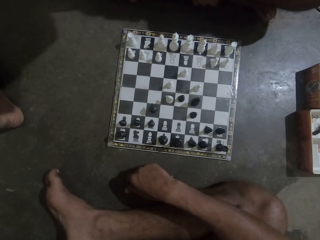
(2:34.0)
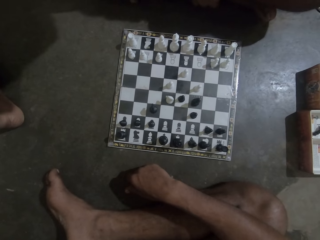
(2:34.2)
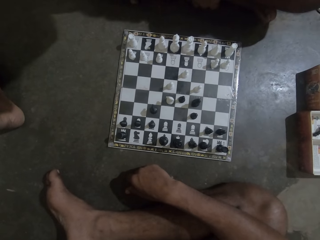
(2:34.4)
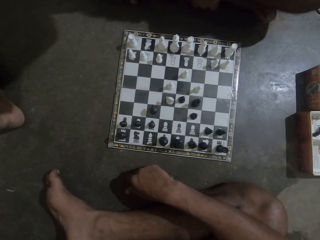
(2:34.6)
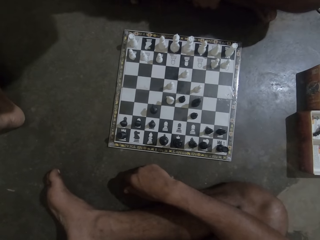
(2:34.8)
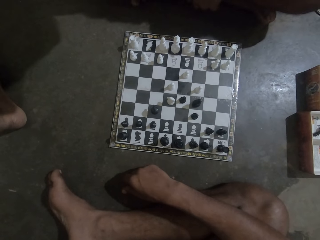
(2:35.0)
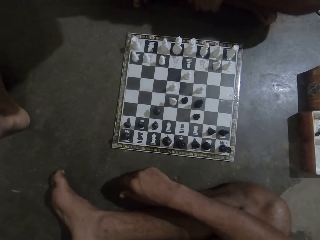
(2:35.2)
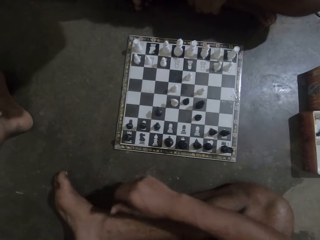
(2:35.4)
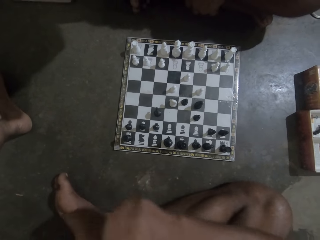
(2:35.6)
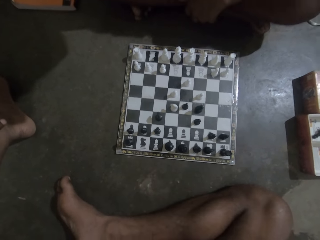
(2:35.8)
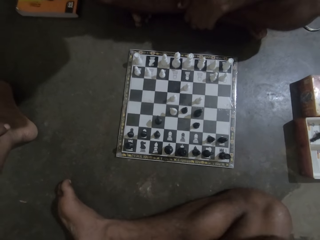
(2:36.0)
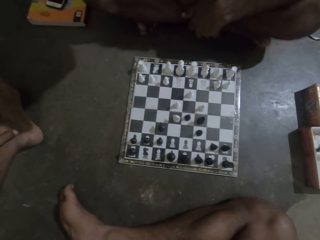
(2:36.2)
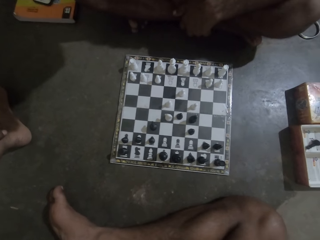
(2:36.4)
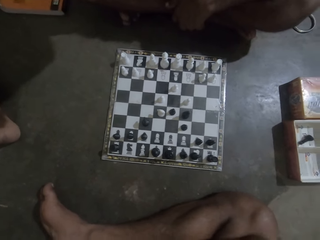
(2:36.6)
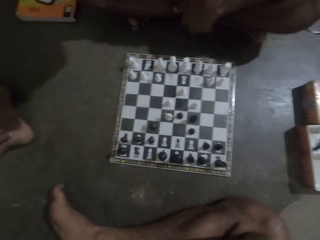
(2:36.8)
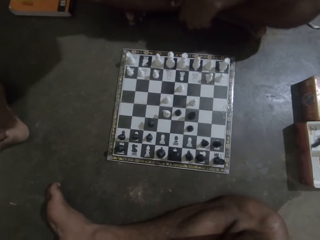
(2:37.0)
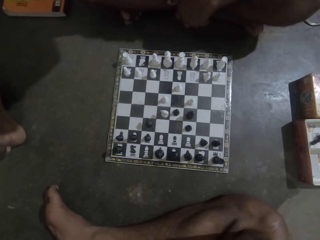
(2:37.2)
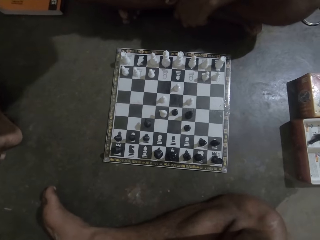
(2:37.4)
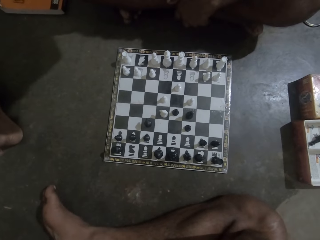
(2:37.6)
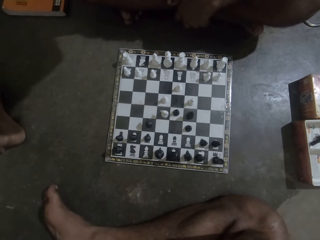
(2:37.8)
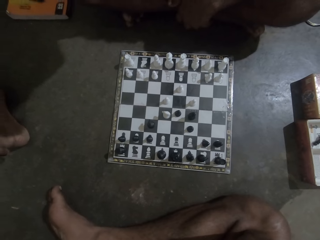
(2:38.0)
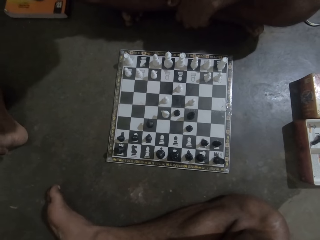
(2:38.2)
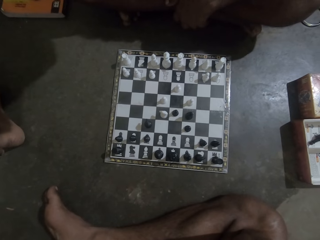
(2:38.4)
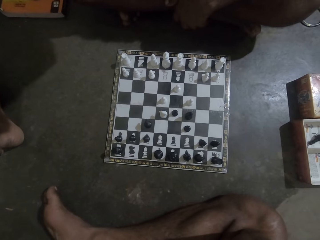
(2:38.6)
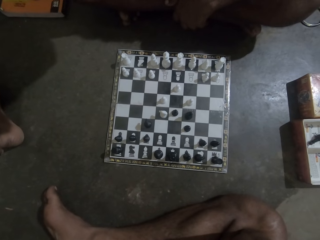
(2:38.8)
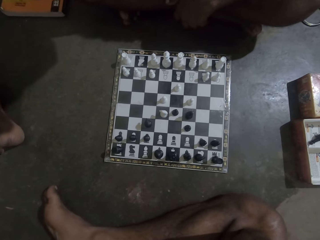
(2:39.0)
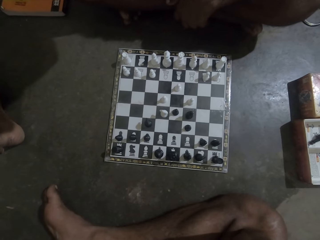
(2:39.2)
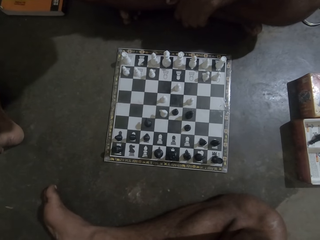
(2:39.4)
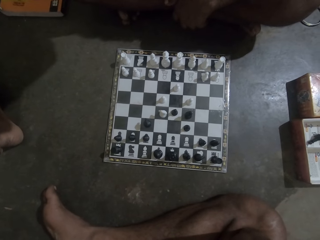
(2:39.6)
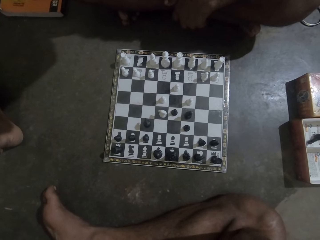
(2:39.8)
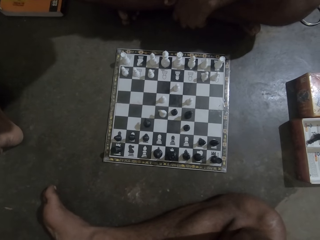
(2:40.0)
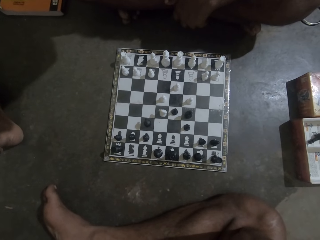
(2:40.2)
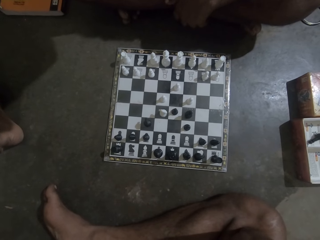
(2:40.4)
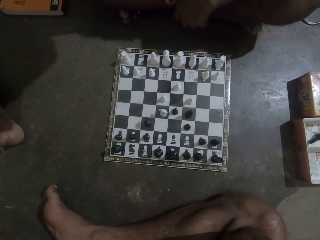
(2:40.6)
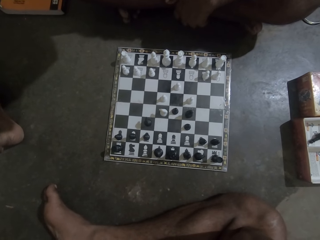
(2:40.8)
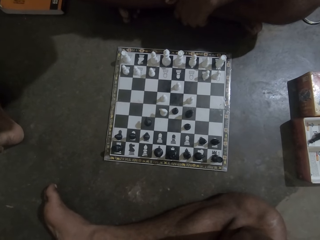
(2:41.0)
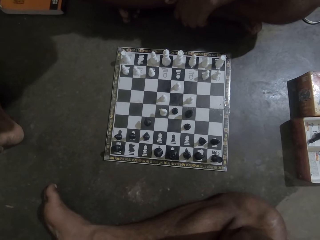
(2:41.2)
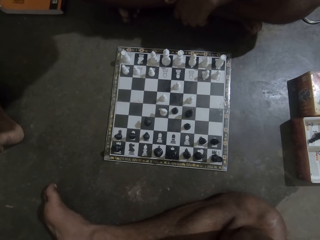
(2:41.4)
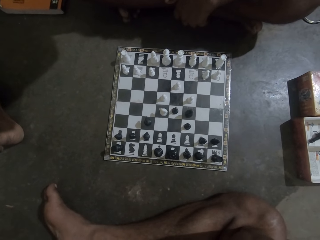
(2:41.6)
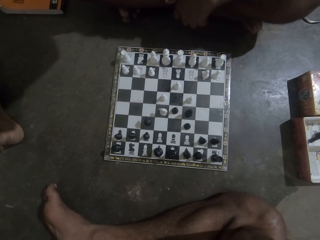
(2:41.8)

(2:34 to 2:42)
The camera wearer touches something. They look at the chess game with a man.

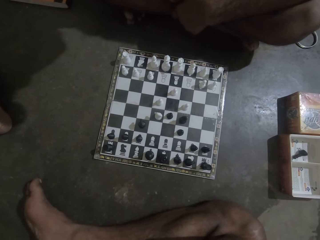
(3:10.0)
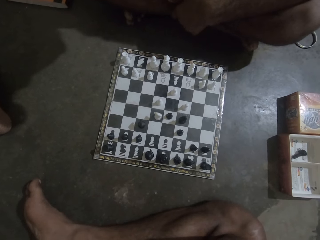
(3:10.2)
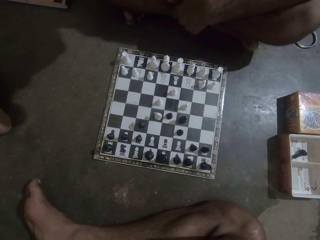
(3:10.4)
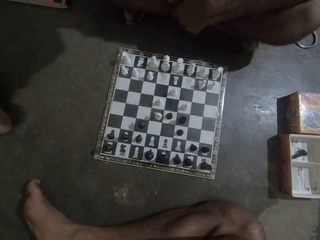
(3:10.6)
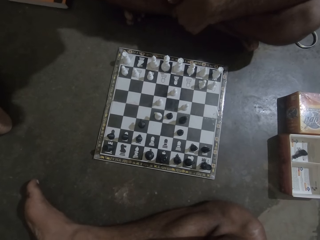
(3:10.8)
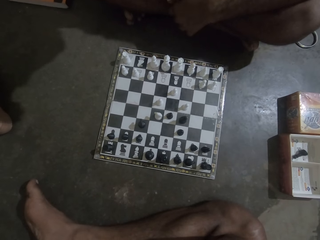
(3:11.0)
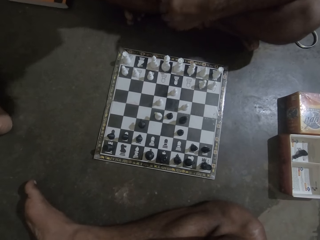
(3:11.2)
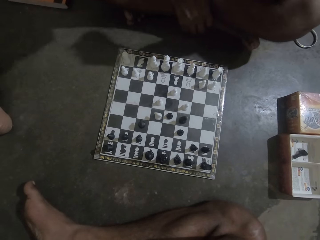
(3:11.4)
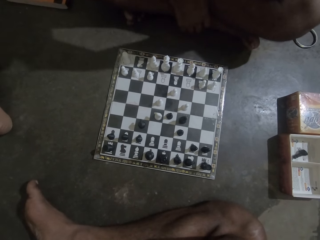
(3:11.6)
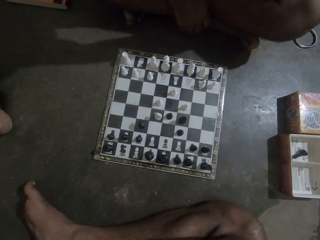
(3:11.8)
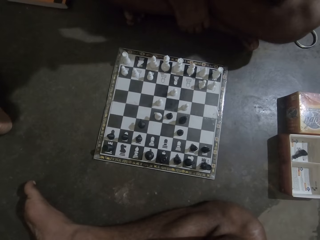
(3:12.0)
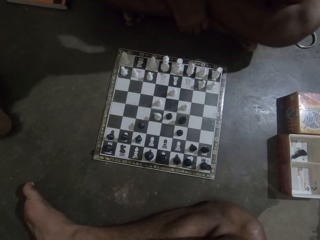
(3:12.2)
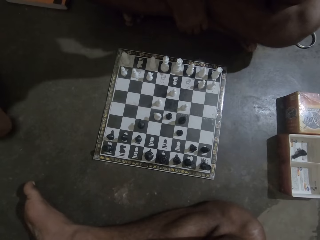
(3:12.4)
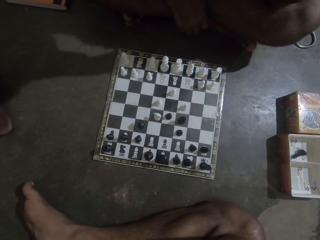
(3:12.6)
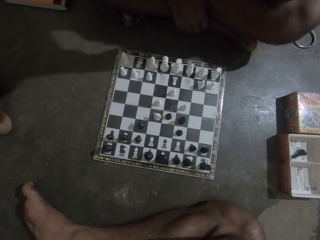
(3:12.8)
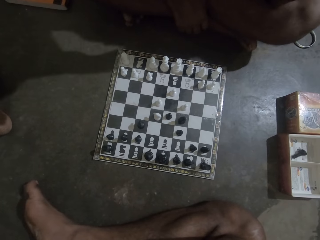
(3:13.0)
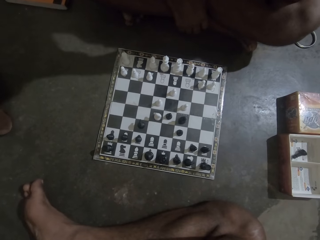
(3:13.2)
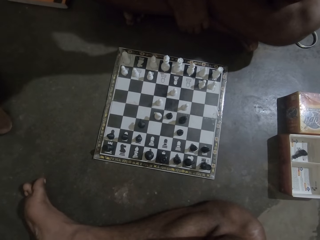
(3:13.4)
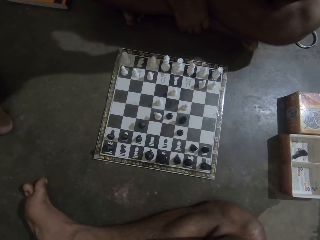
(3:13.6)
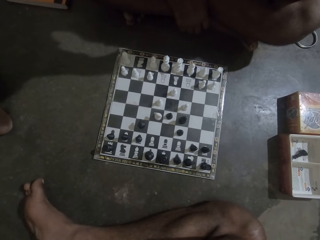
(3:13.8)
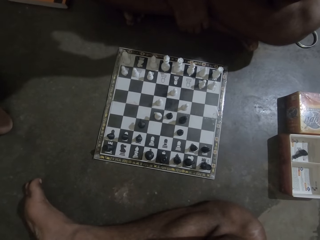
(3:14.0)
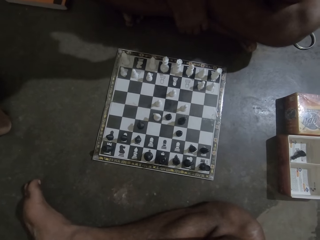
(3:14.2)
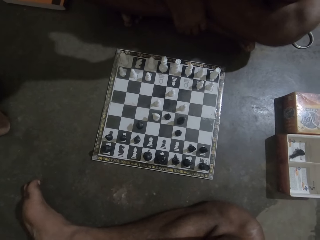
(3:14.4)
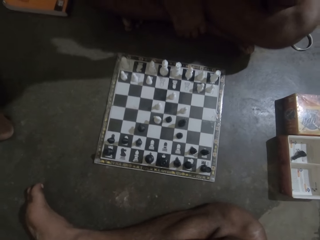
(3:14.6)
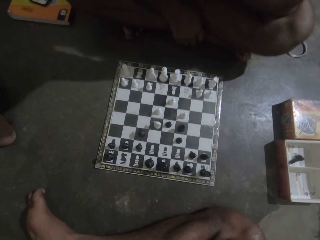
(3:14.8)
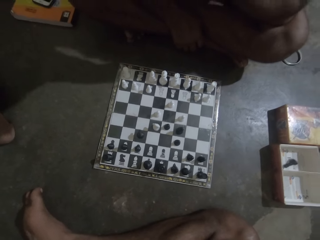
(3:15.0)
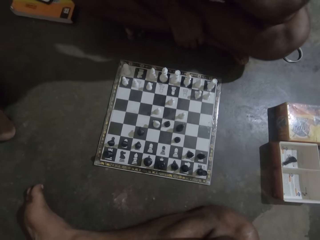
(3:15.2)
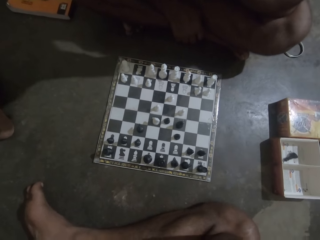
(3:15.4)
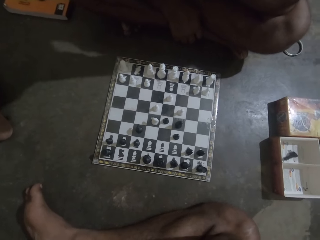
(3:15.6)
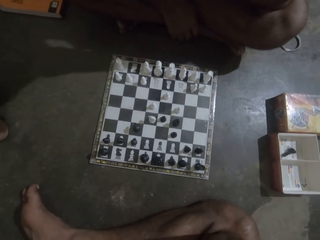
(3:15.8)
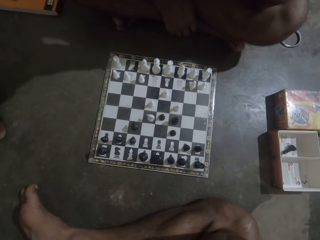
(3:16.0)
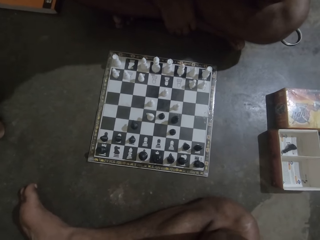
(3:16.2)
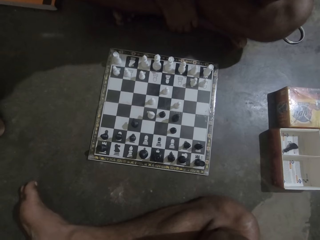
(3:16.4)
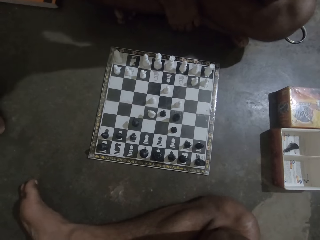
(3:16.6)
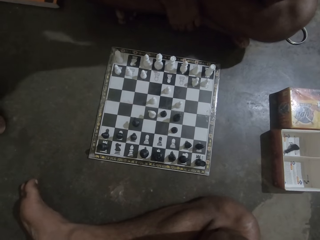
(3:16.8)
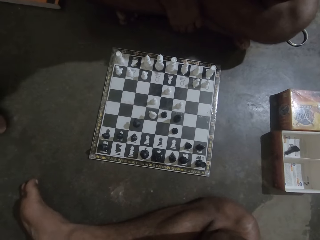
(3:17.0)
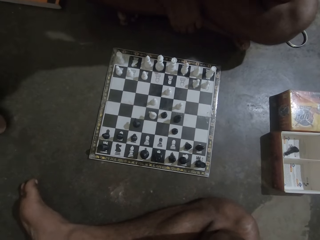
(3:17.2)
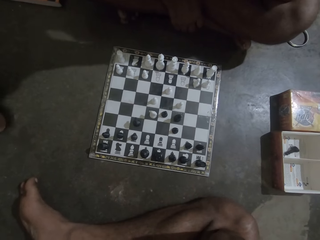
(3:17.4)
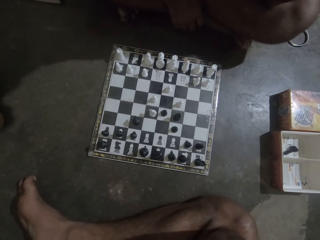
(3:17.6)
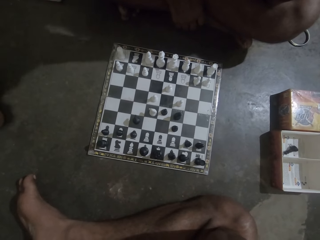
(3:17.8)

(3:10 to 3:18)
A man touches something. The camera wearer looks at the chess game with the man.

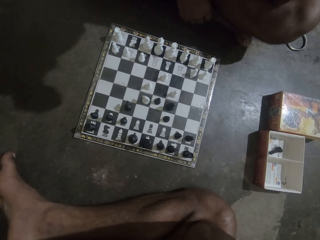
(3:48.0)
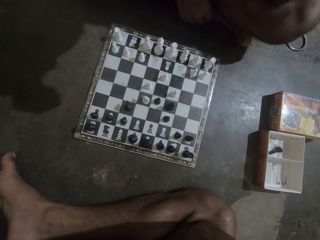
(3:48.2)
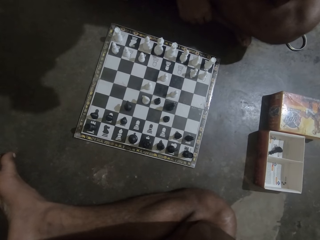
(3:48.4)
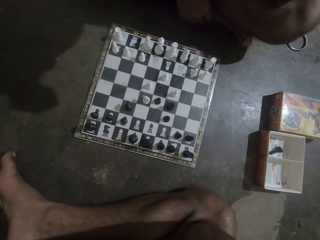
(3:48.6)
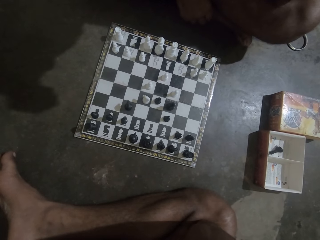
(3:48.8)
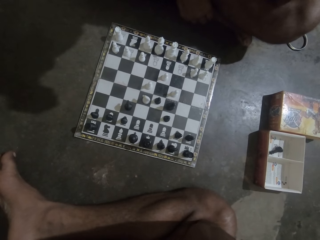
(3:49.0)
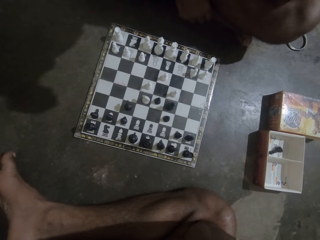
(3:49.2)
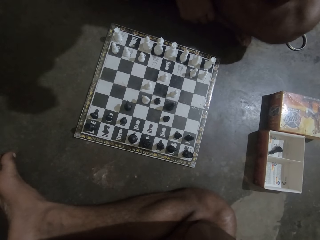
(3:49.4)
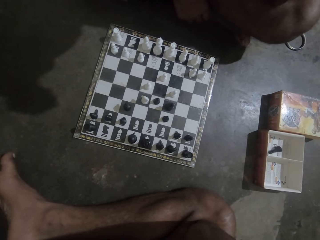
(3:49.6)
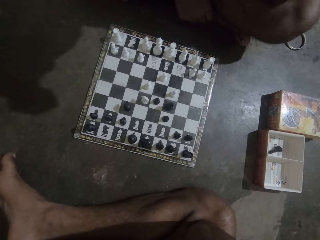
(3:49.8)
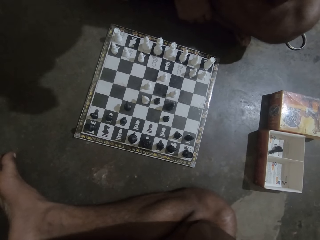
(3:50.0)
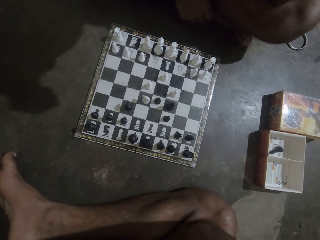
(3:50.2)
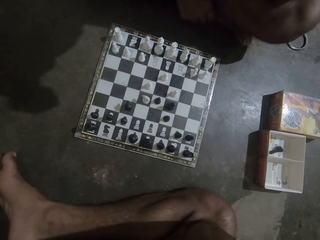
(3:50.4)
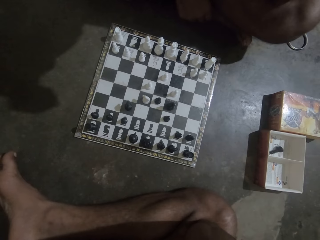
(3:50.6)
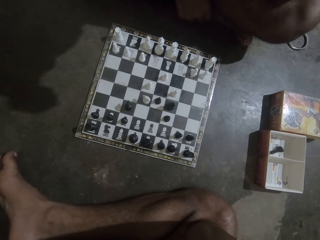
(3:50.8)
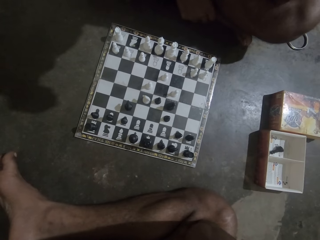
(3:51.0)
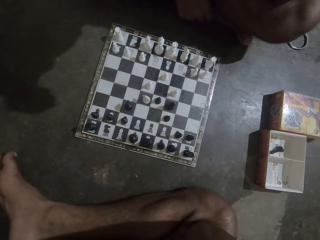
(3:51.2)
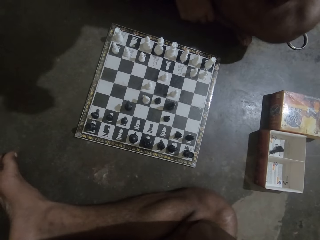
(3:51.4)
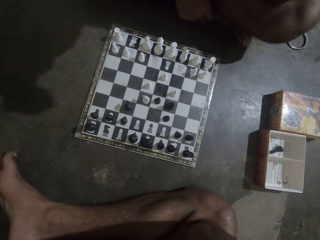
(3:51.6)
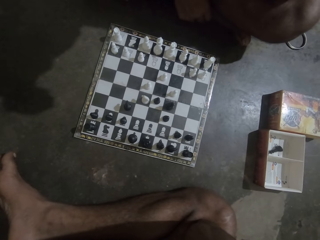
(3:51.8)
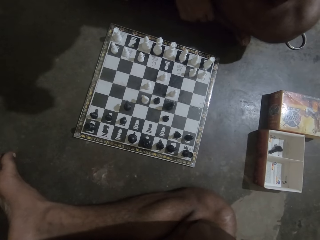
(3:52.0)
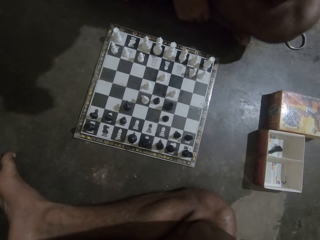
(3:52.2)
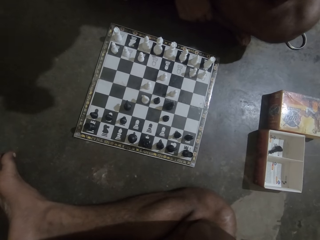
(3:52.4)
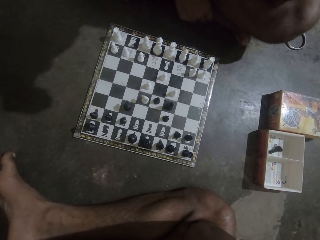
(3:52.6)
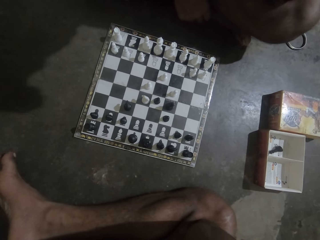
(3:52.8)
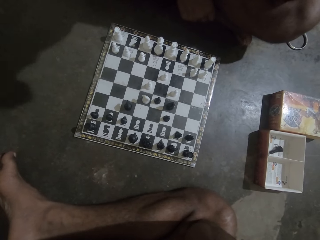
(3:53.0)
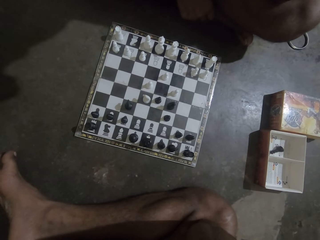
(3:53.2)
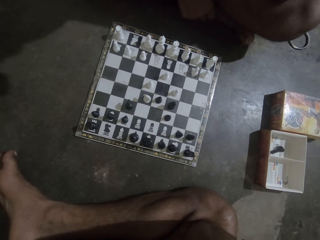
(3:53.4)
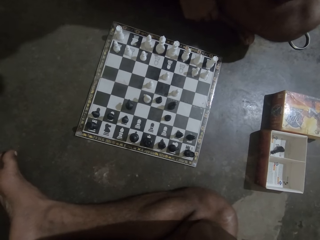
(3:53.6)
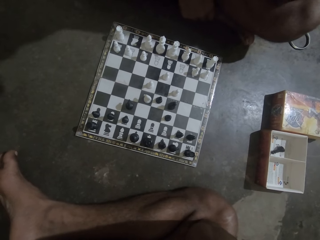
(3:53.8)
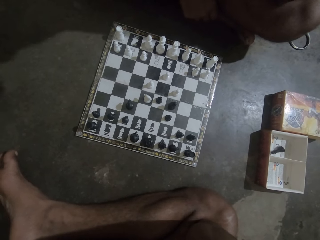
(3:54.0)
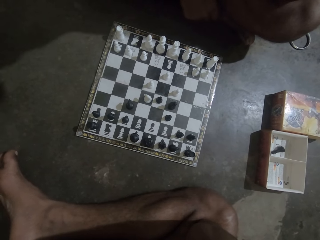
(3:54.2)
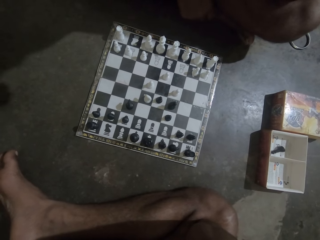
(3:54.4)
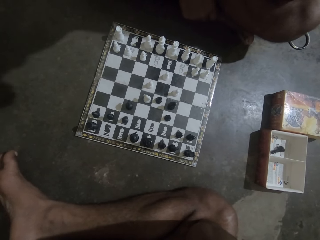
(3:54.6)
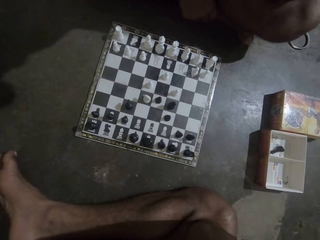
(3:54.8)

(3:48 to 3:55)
A man hits the floor with his fingers.
